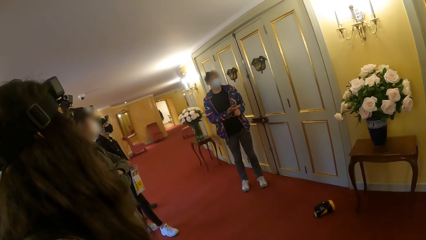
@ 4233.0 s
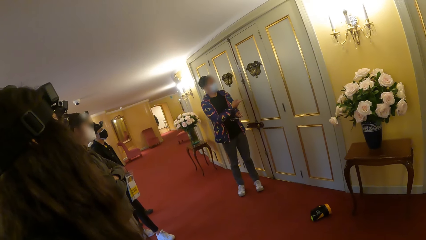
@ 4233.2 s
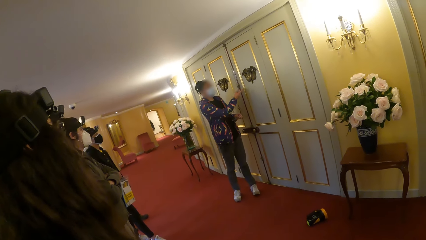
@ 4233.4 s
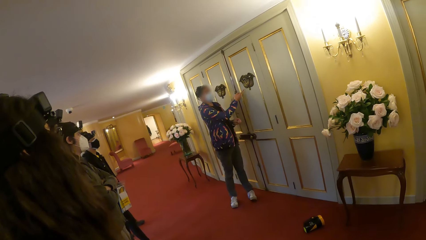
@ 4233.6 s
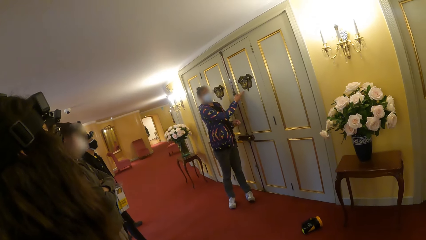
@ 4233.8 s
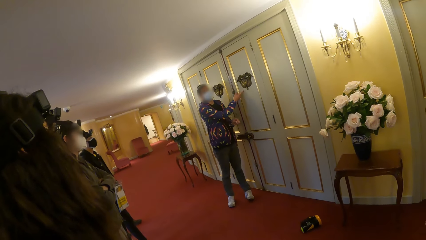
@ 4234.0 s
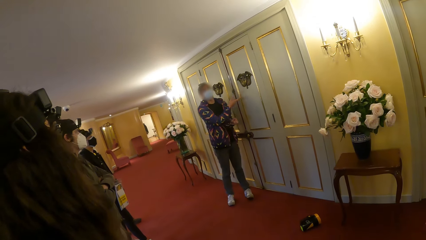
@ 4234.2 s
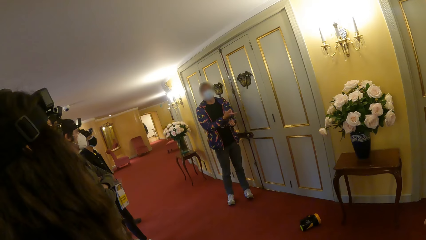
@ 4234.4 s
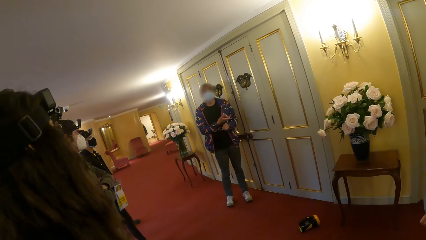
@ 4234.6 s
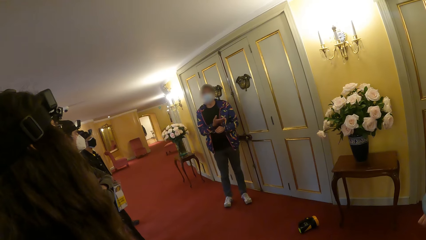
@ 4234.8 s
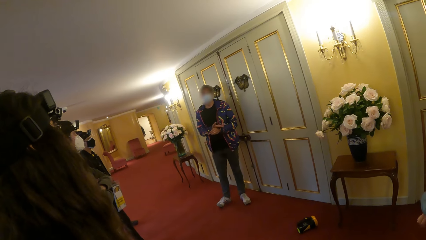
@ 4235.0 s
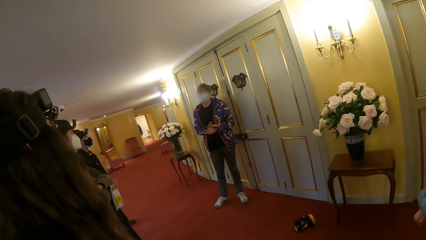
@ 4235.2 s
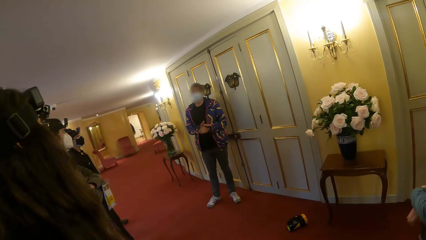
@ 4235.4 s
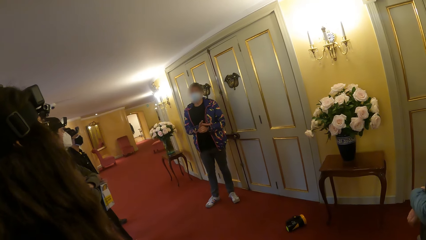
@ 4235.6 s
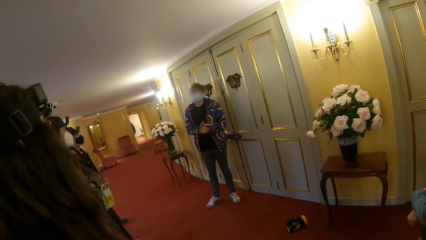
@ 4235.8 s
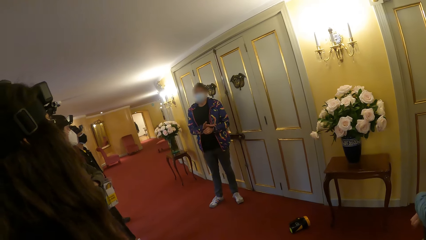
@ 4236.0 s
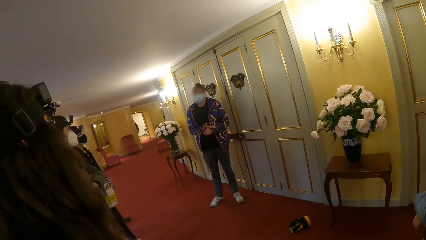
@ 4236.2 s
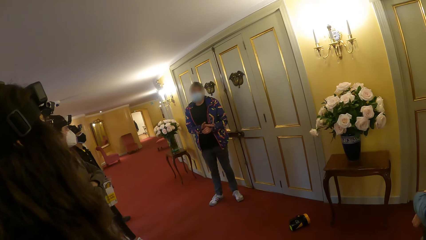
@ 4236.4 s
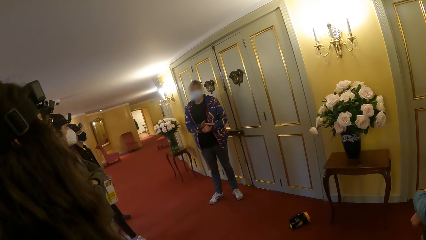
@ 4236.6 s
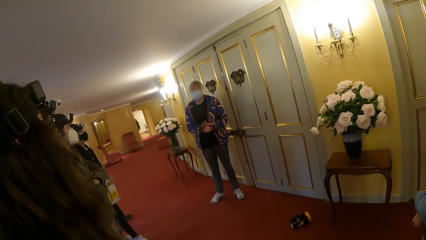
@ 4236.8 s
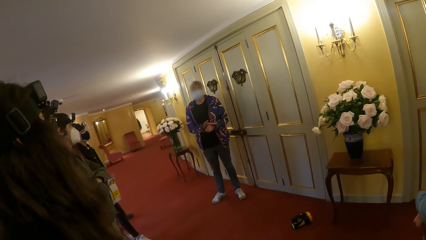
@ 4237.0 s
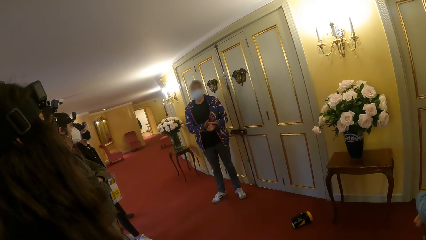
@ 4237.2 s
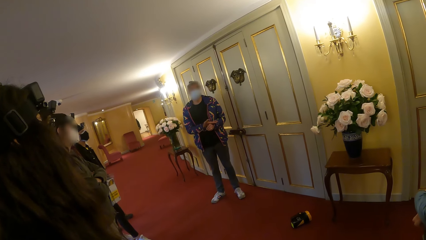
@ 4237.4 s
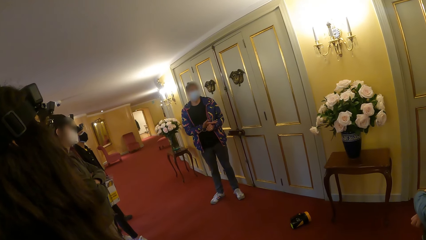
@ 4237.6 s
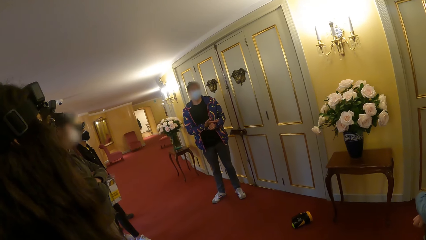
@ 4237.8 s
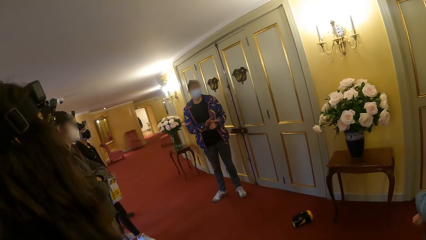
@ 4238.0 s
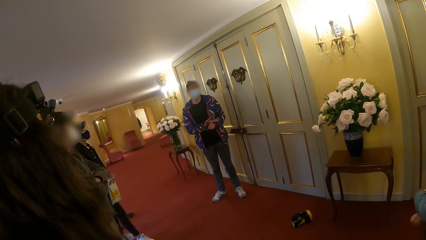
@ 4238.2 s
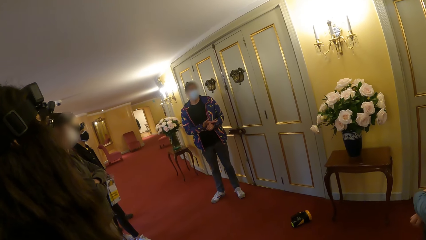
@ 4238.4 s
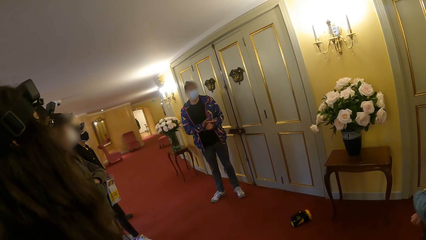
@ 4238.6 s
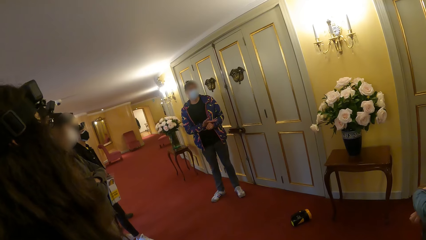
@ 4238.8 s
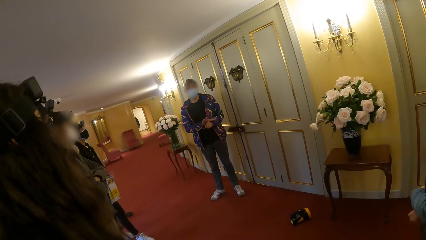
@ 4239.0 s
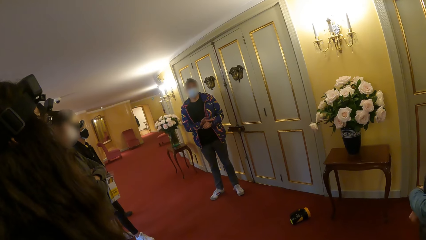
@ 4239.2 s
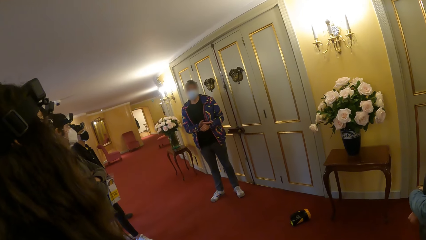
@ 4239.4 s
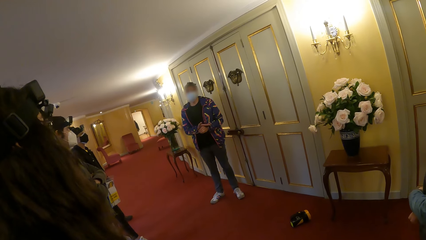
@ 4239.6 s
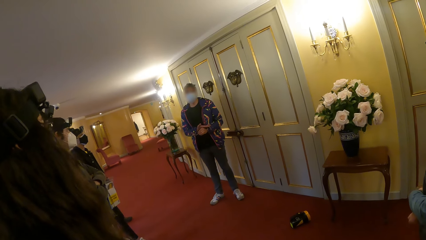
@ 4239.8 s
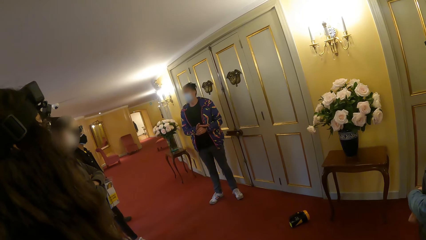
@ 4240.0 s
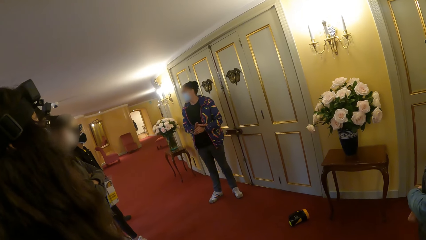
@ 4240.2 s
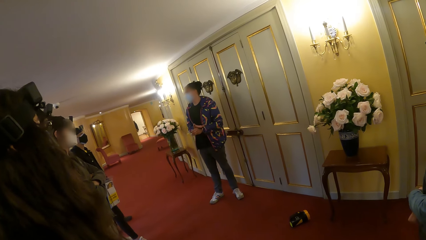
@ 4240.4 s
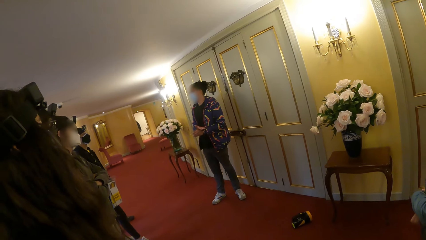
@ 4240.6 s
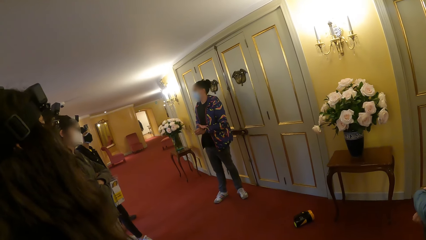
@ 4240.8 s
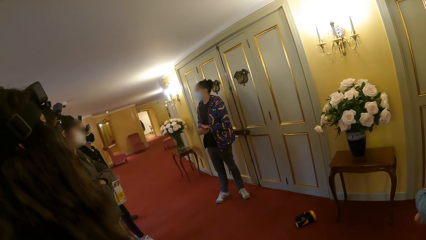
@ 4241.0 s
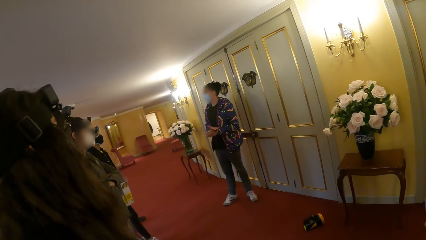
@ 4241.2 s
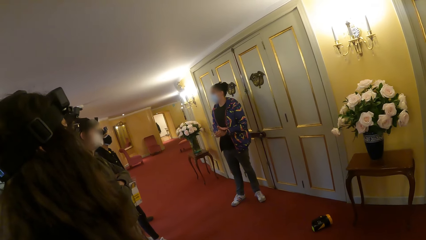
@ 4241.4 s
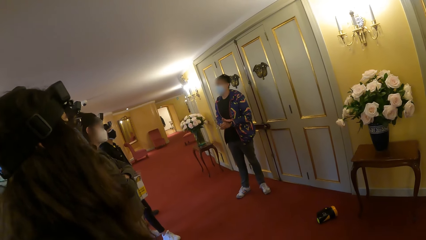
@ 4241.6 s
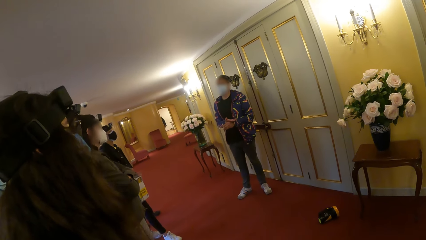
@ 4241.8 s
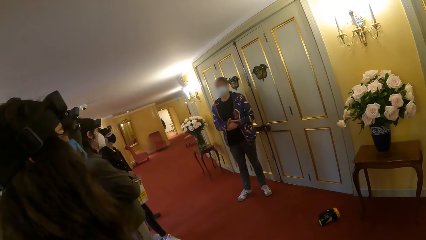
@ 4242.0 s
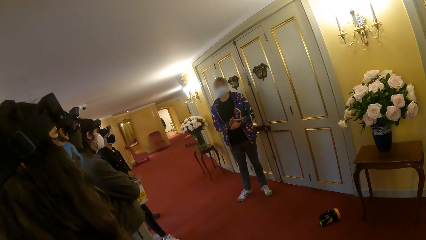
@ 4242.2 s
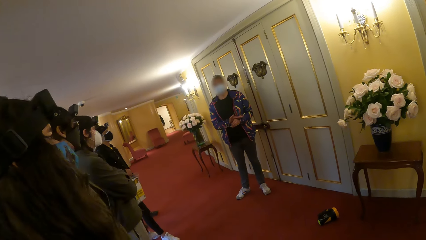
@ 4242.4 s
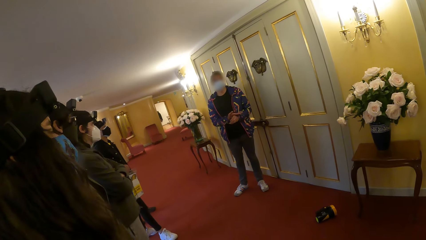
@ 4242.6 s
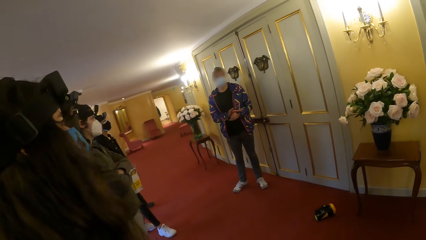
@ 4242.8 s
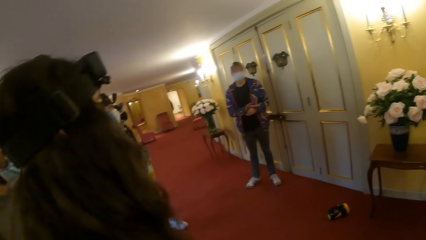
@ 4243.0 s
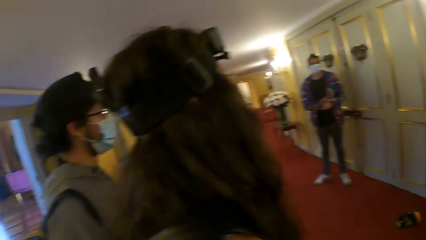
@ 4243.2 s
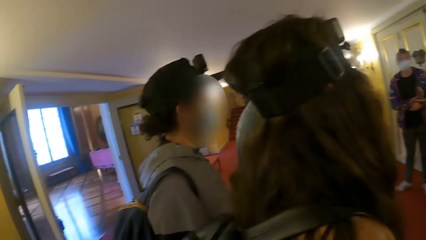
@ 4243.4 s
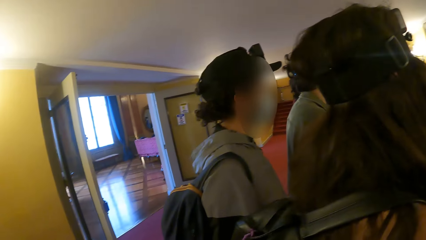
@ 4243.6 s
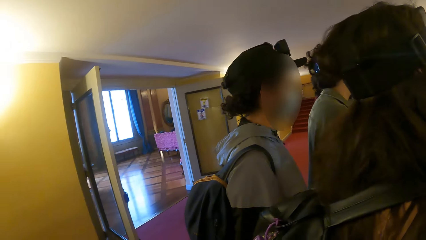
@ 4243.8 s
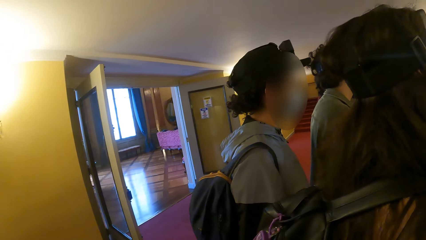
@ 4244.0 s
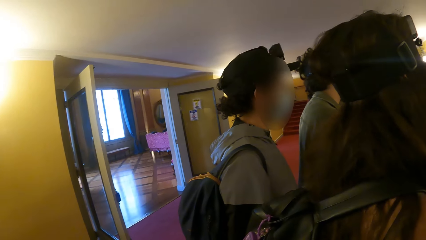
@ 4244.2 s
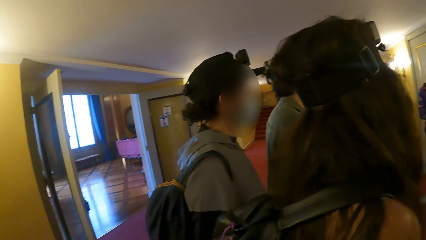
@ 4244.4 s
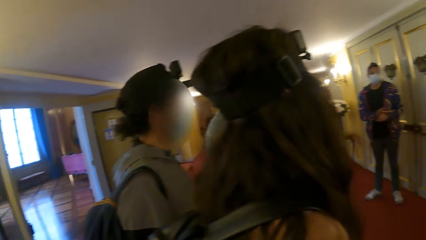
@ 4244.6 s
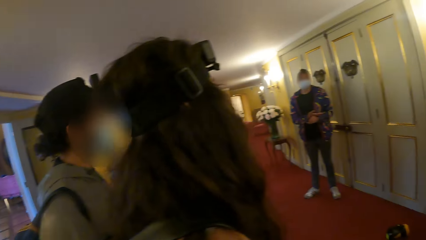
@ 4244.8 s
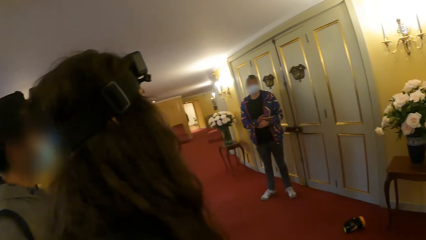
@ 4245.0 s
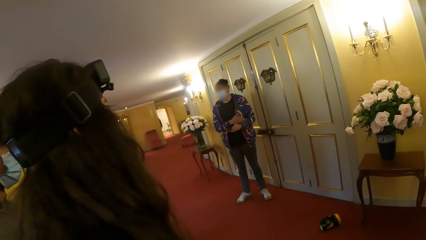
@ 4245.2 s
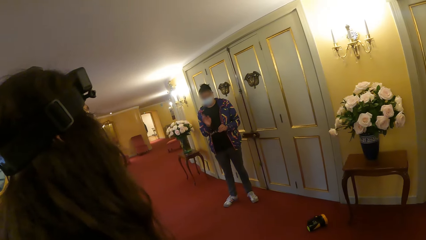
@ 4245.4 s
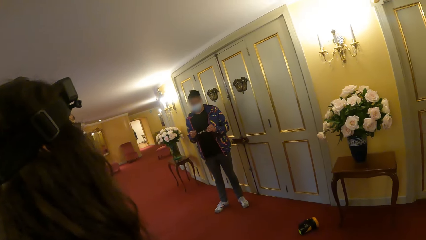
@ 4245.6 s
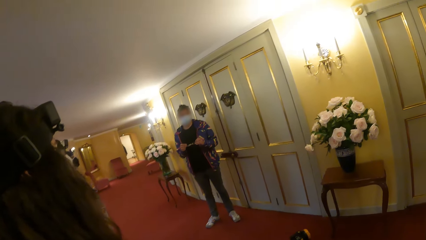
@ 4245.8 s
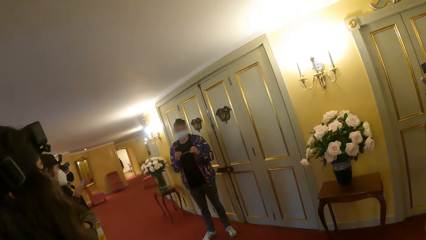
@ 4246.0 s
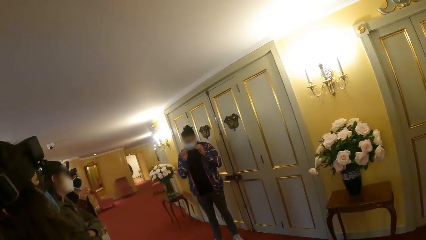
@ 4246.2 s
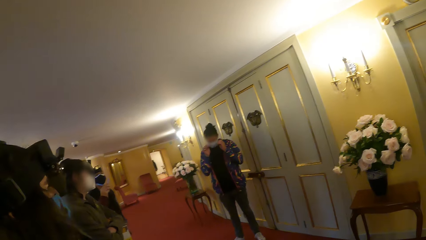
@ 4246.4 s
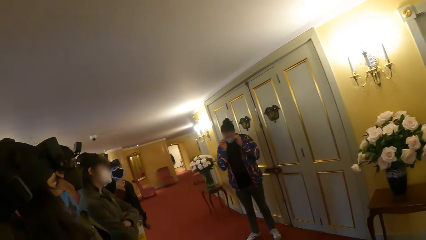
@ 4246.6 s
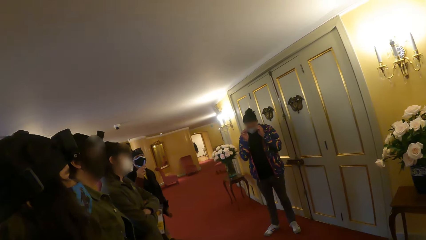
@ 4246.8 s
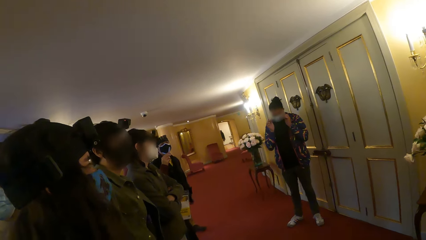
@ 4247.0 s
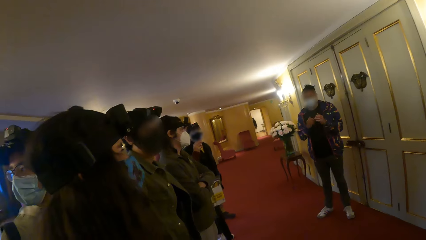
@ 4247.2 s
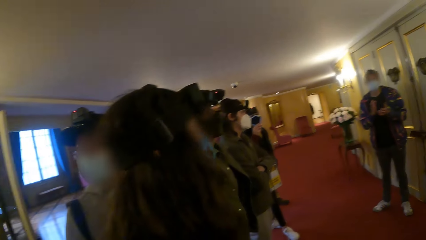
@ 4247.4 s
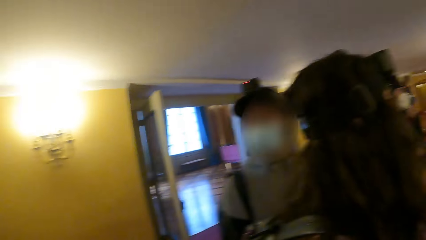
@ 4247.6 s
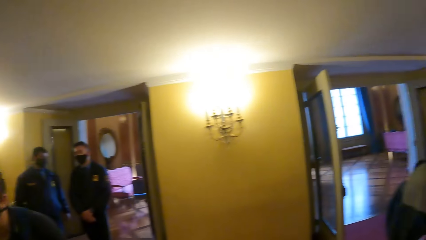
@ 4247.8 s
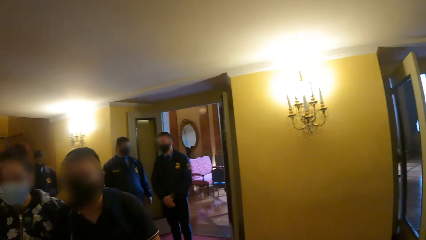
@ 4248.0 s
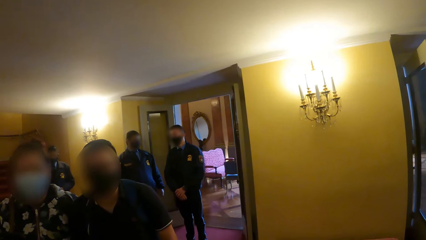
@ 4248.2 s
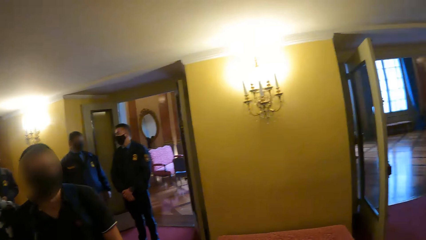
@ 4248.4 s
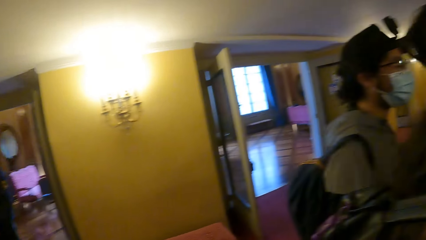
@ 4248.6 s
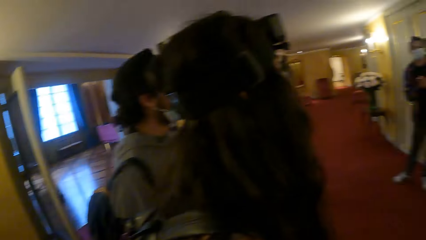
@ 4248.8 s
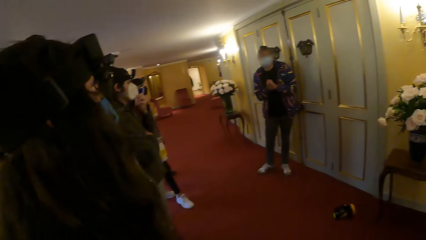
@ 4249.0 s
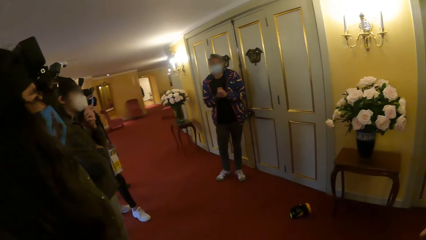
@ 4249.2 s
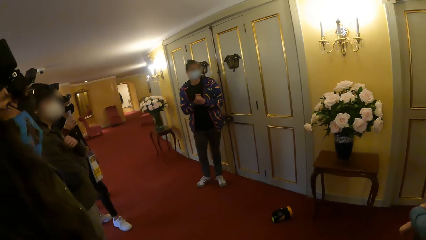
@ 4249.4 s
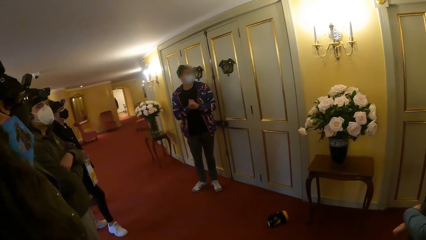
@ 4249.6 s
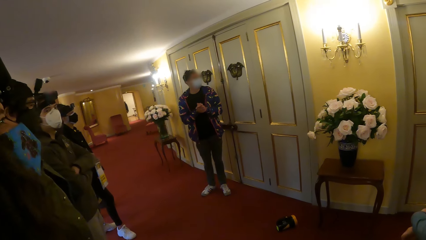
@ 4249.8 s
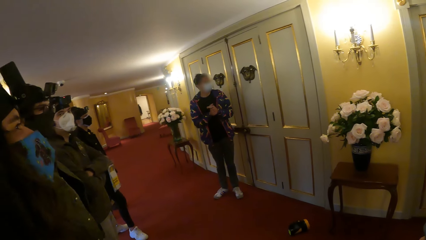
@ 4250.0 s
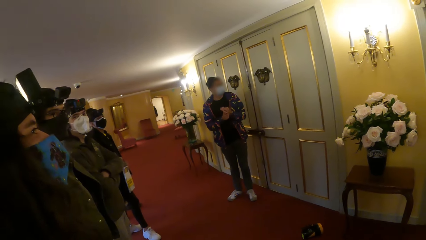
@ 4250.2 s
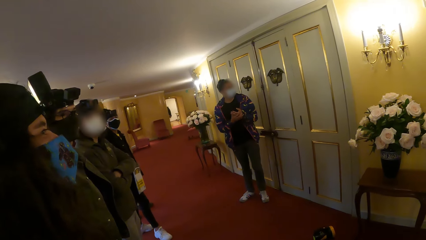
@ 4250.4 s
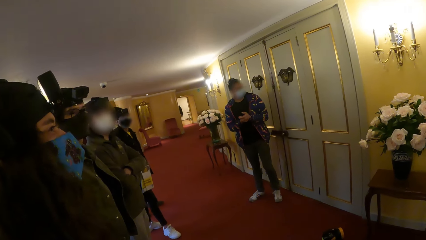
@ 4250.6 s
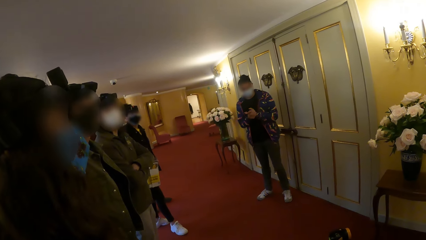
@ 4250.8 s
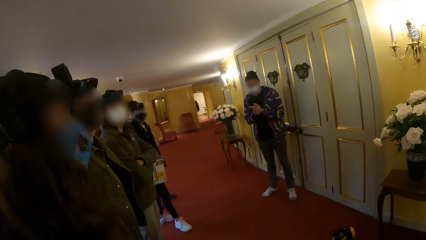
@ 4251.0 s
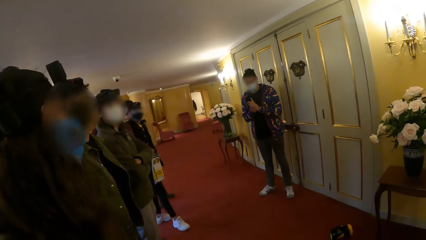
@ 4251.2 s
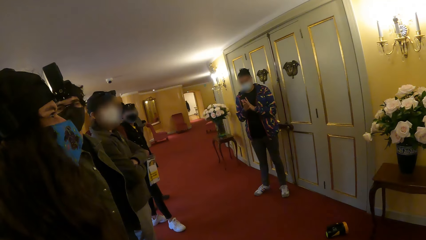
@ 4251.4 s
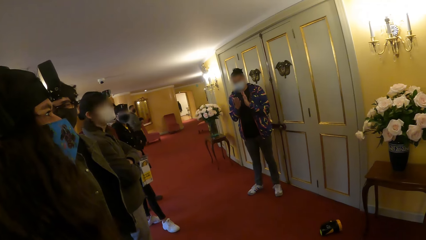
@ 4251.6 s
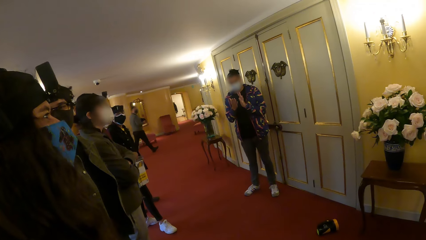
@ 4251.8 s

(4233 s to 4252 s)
The man wears back his eye glasses in his hands.
